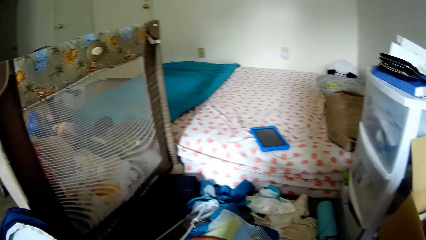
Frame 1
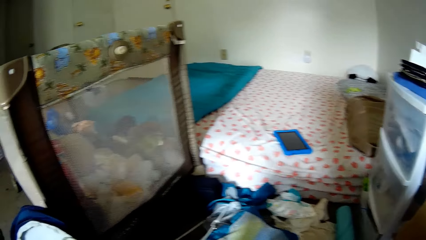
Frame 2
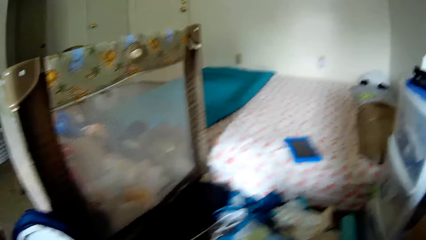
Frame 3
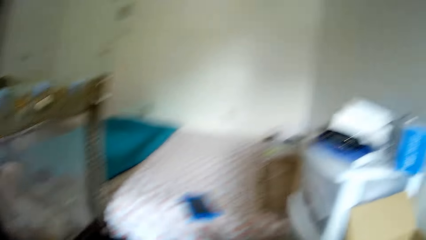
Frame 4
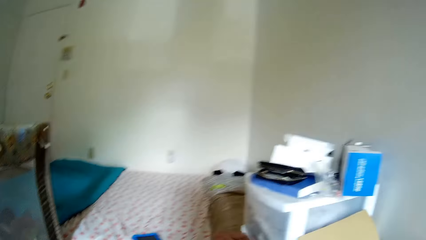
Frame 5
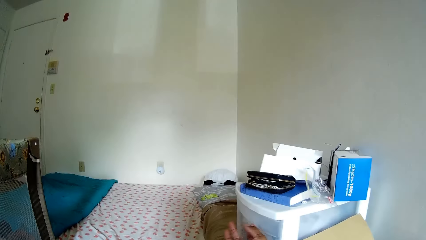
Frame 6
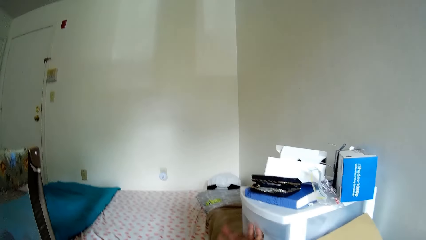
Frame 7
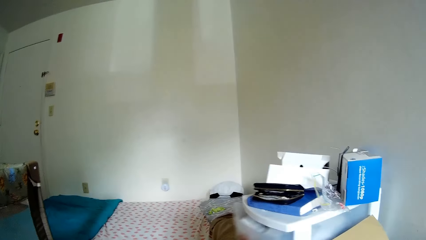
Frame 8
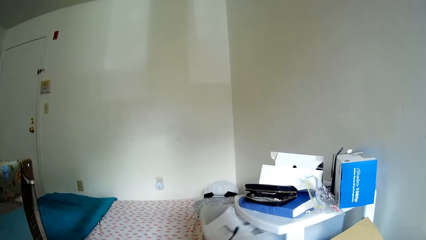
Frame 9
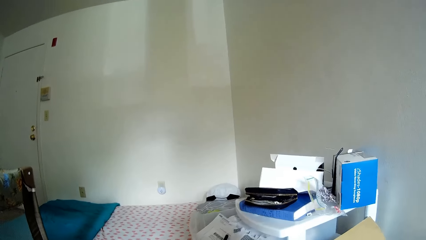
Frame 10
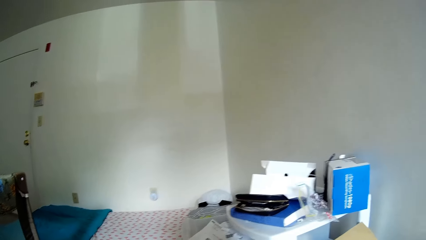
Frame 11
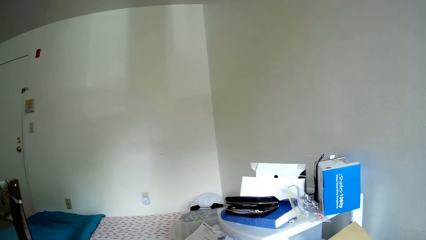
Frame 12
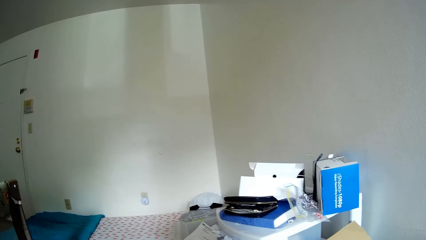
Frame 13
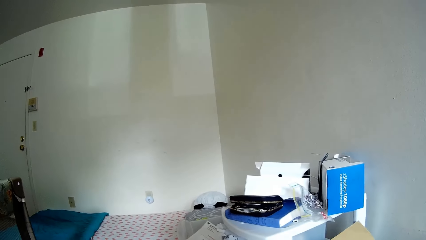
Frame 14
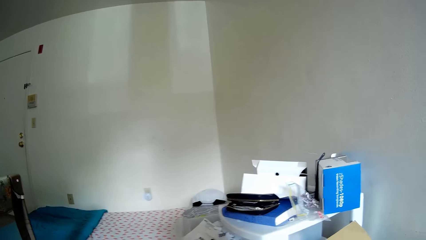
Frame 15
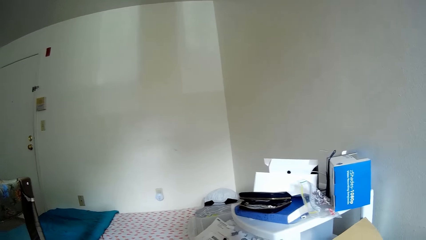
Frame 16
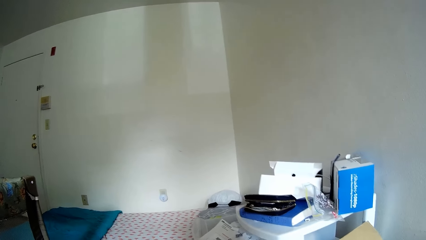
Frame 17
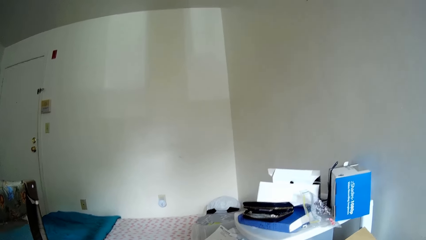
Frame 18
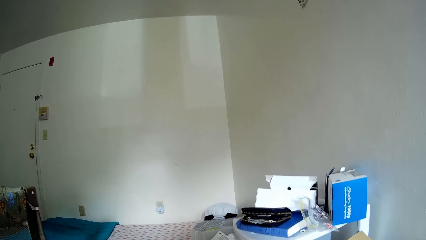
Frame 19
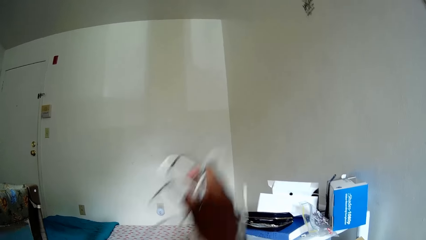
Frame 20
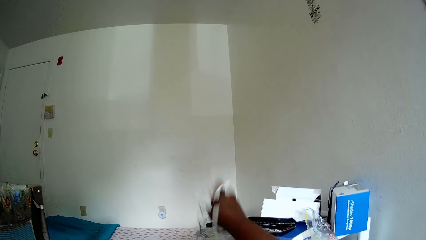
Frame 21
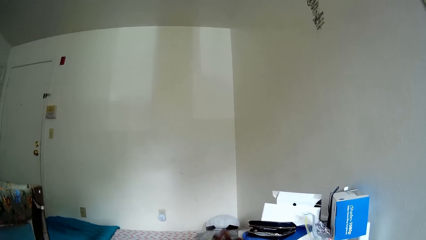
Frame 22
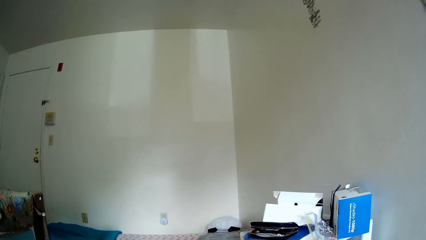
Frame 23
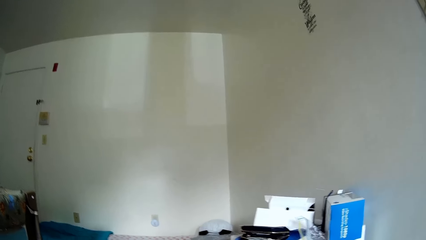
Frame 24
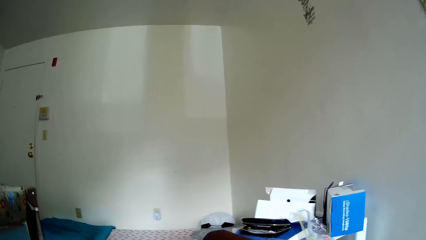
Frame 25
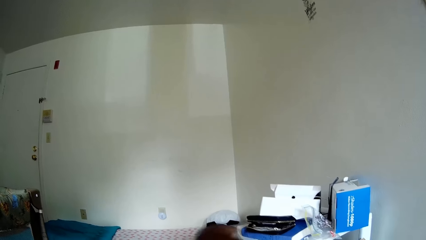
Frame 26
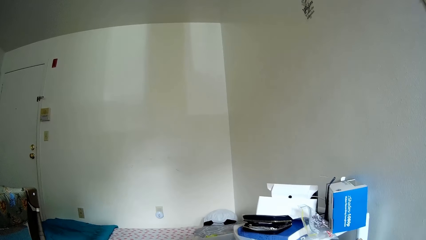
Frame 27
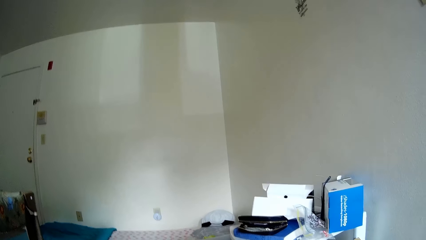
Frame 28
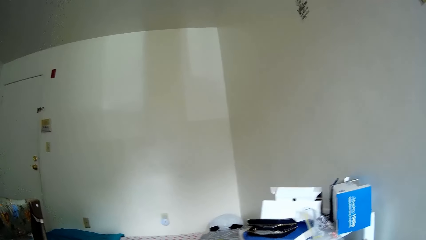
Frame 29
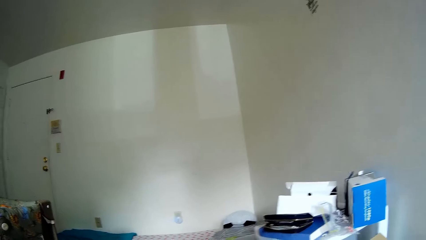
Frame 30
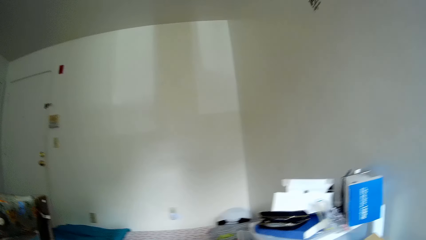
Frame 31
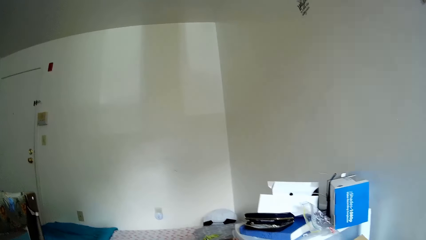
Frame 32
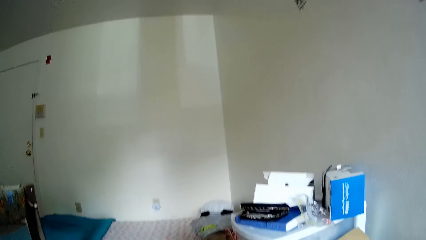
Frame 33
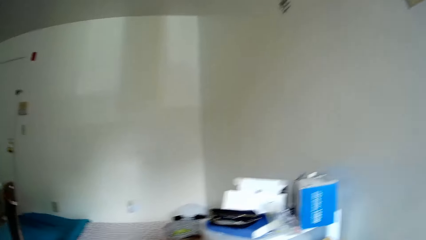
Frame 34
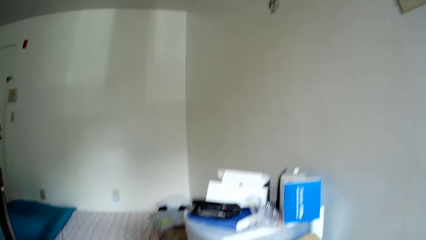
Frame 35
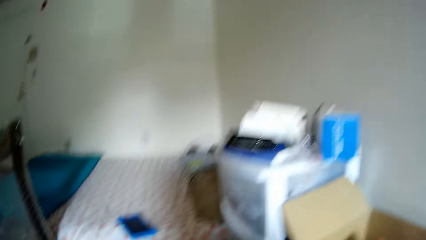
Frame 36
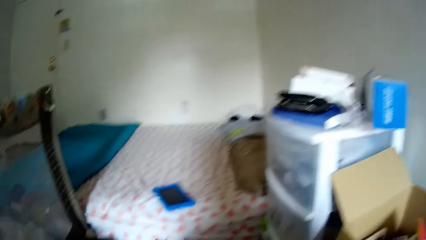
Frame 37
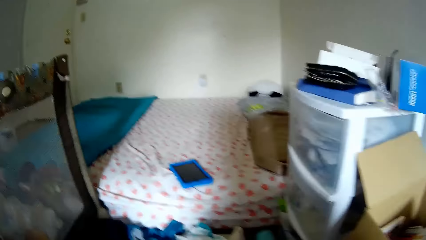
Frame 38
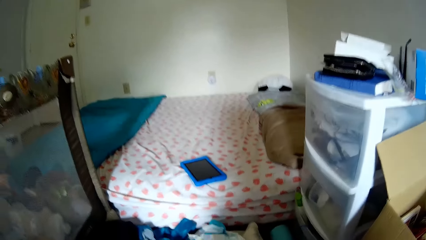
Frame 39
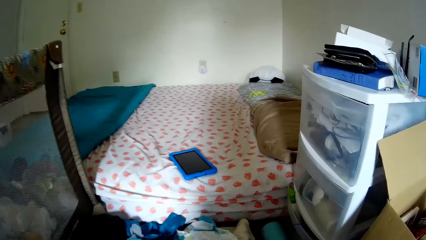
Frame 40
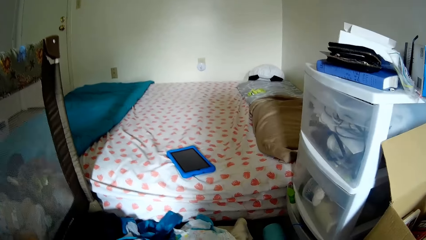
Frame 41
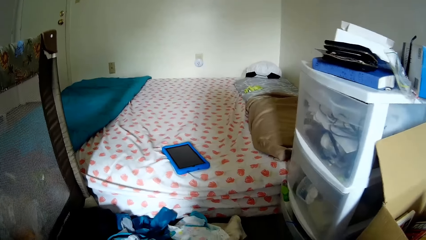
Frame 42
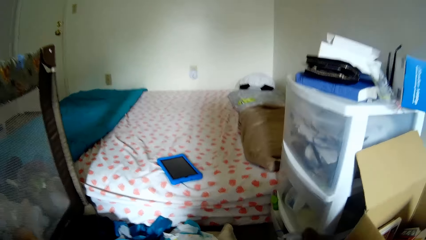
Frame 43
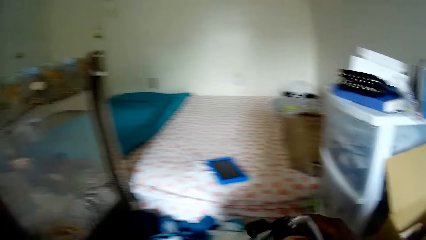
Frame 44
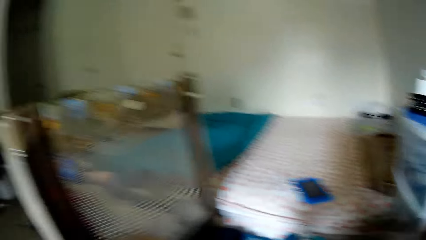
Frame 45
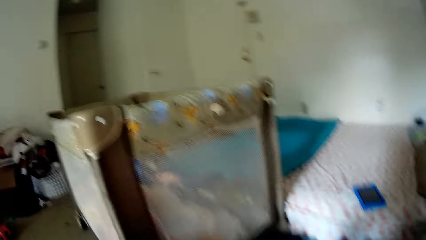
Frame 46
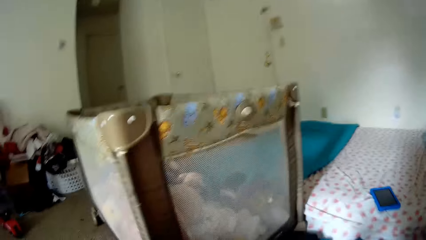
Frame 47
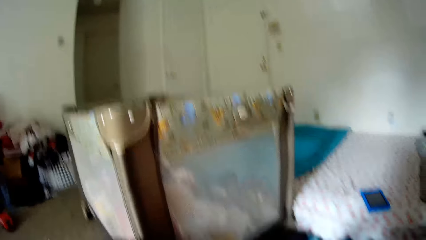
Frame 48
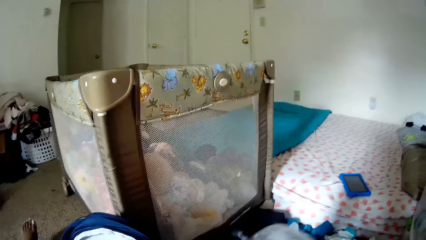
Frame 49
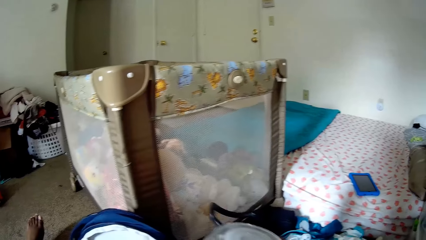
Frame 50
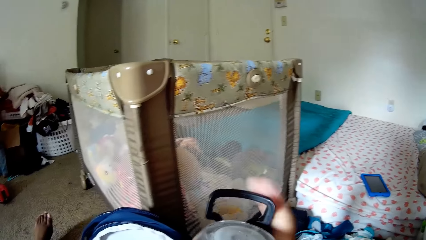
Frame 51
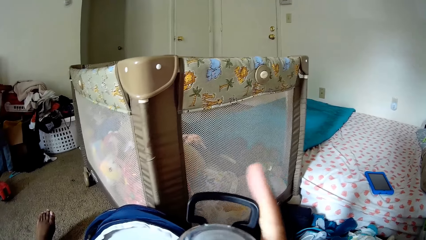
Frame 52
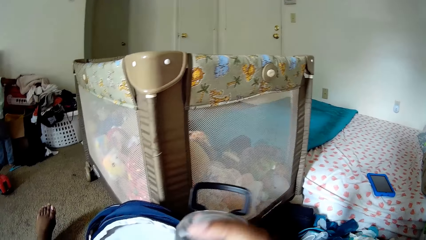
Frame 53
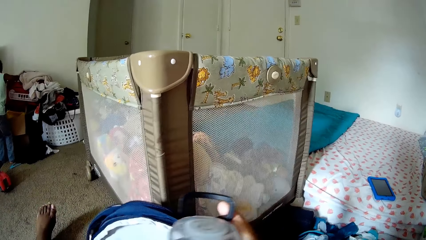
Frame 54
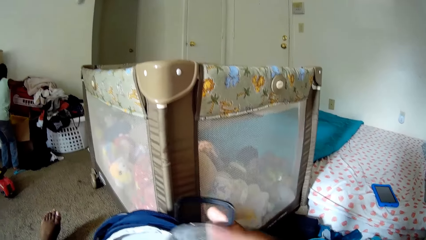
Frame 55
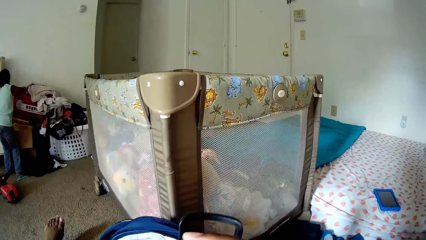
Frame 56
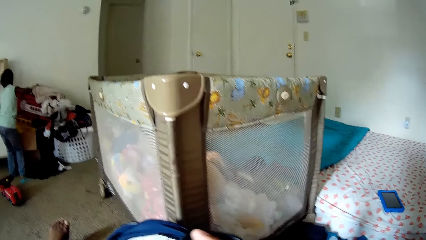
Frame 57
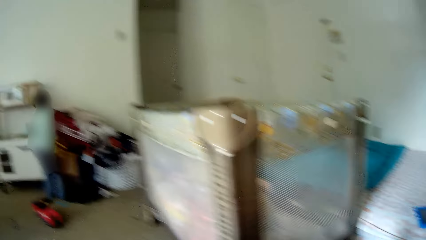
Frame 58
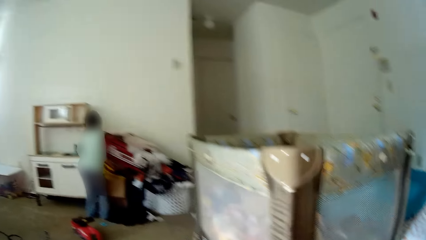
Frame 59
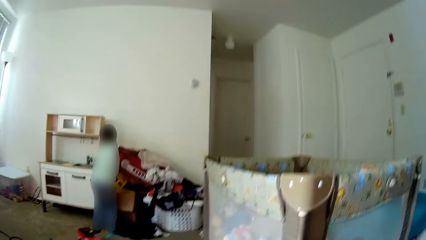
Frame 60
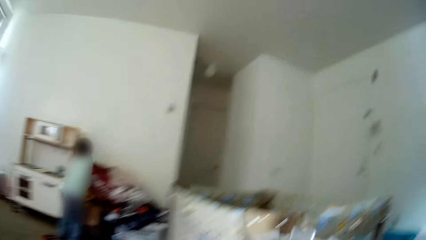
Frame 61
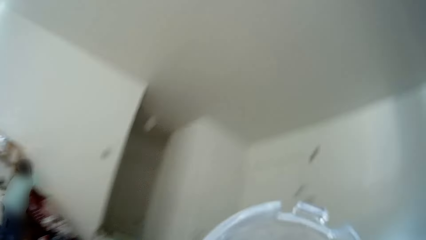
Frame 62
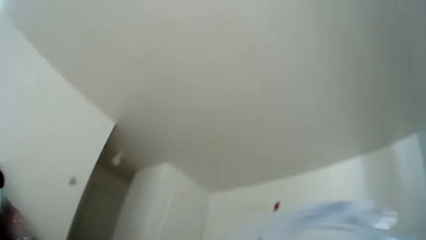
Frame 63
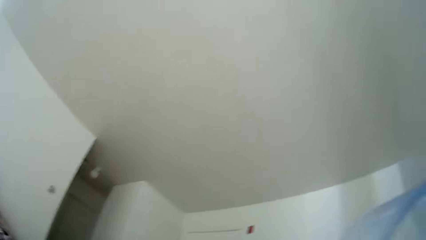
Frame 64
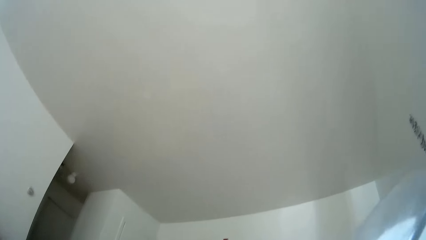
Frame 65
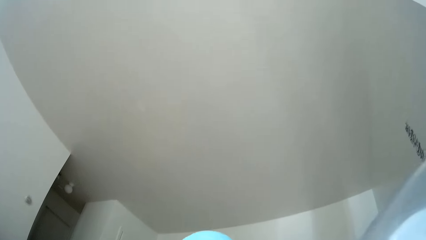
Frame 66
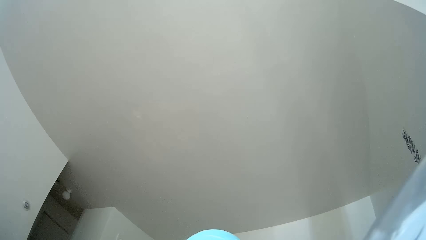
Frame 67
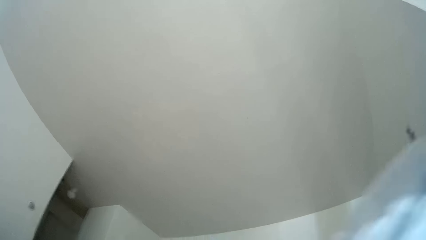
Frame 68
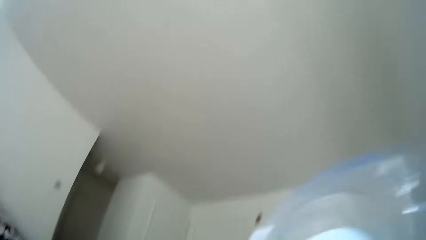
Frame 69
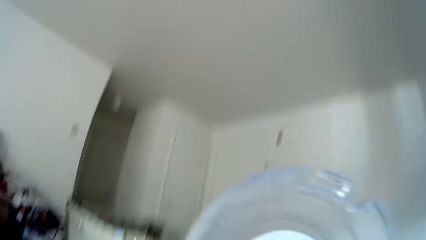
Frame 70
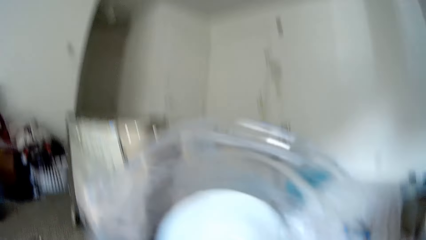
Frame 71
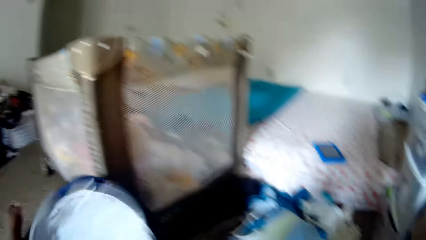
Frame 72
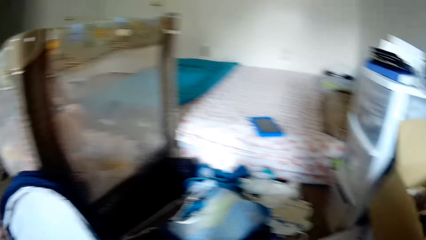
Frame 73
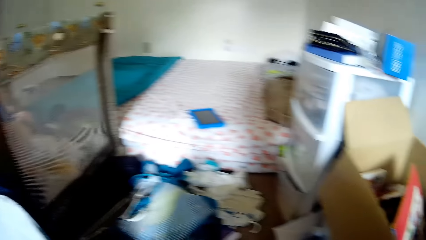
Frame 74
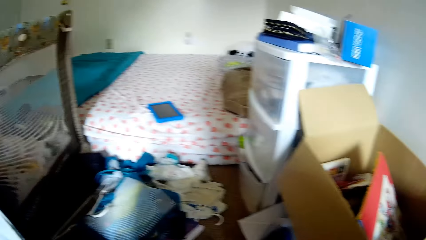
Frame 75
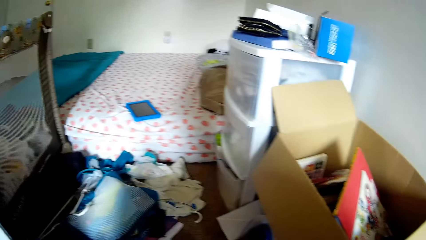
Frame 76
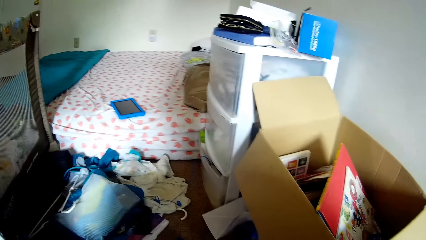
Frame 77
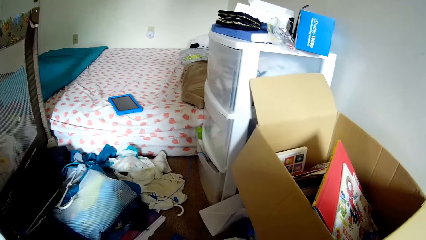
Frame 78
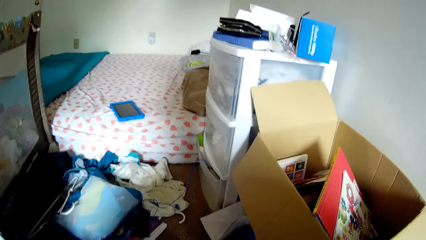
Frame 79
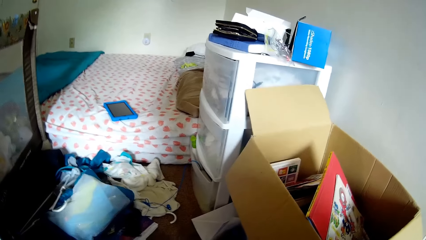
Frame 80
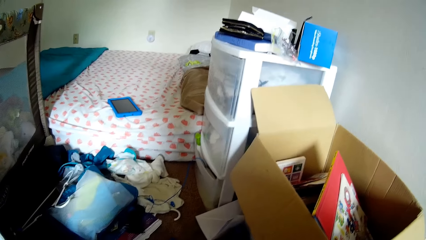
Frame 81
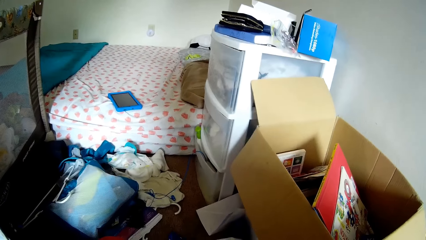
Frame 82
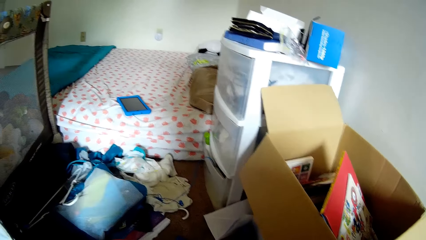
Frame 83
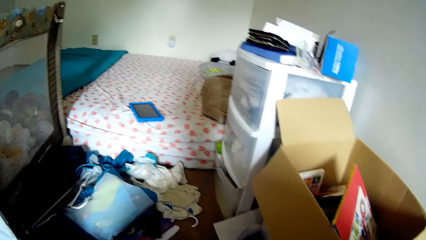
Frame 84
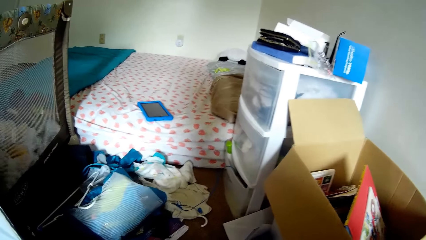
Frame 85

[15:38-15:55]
The camera wearer opens a drawer with her right hand. She lifts cables. She drops the wires in the drawer with her right hand. She closes the drawer with her right hand and looks around. She picks a water bottle from the floor with her right hand. She carries something. She adjusts the bottle handle. A child pulls something. The camera wearer looks around. She drinks from the water bottle in her right hand. She lifts the bottle and lowers the bottle.
